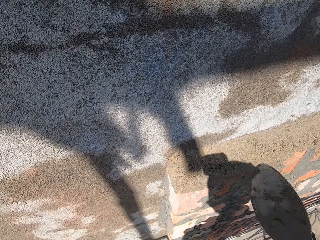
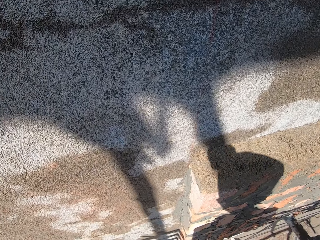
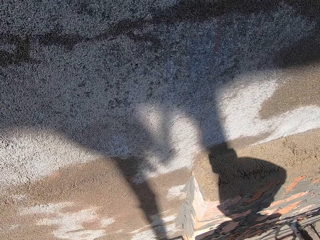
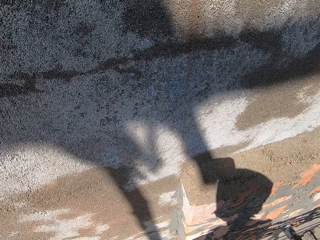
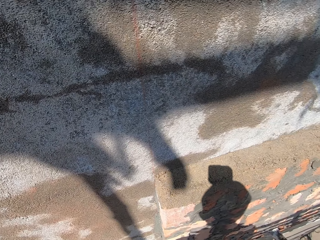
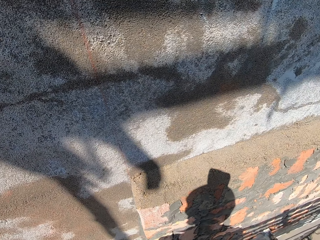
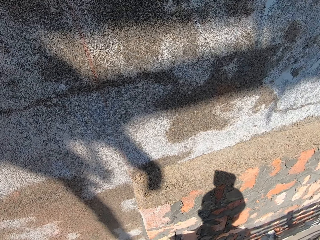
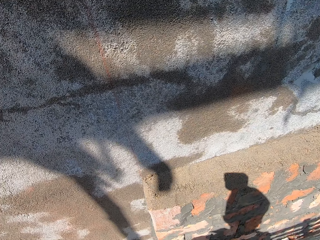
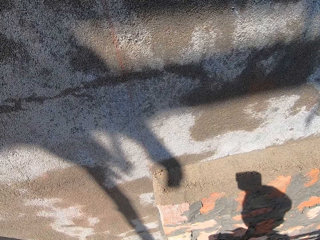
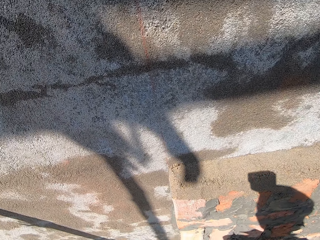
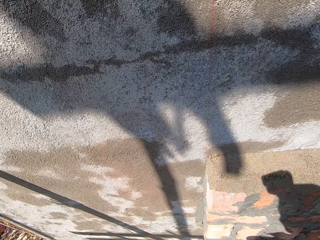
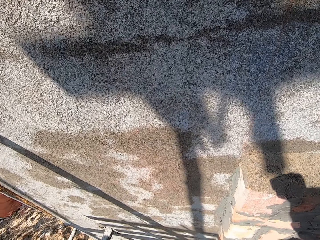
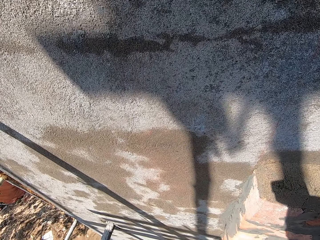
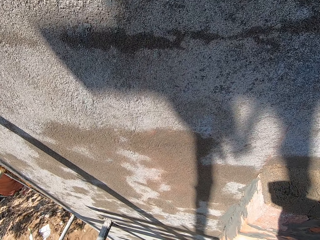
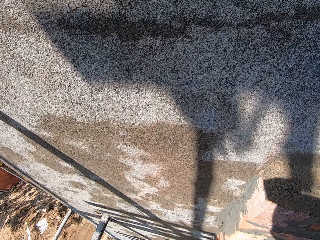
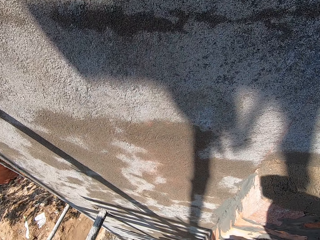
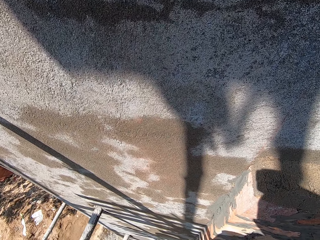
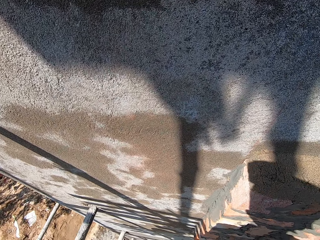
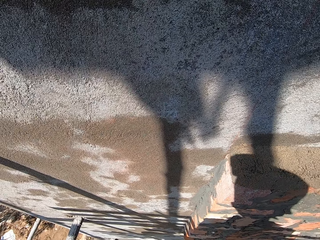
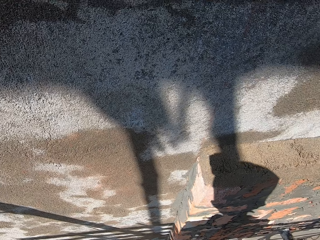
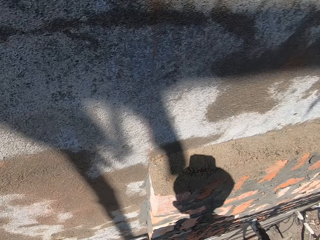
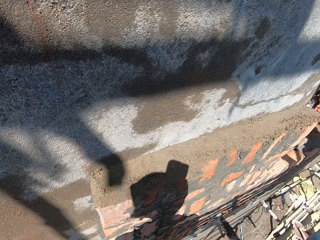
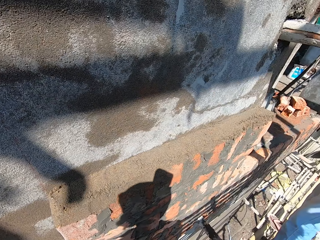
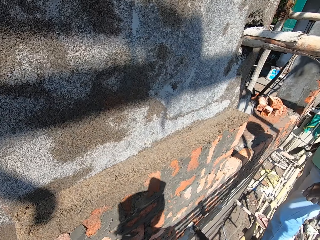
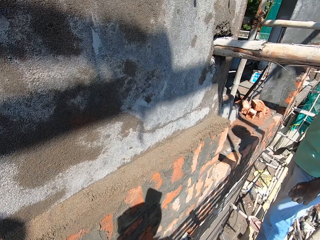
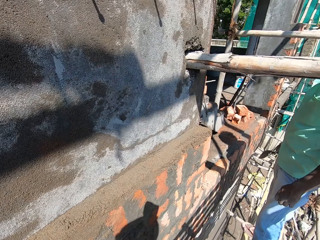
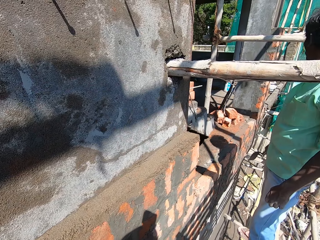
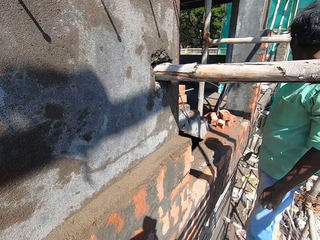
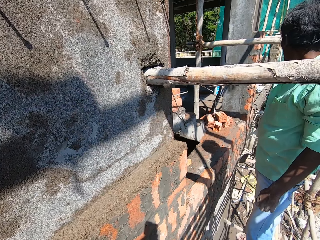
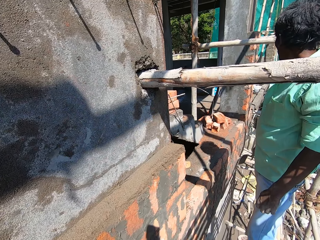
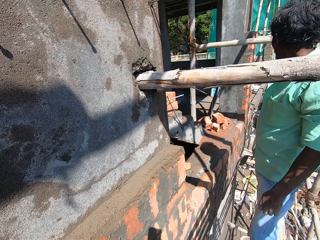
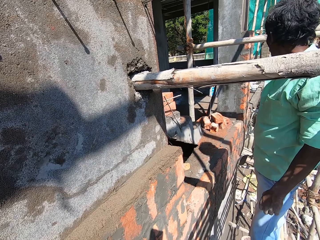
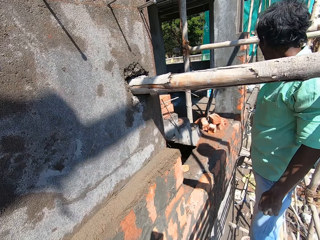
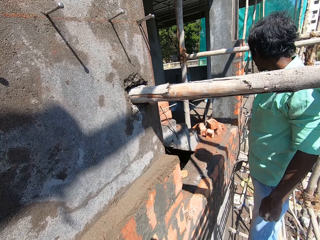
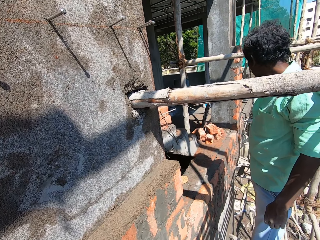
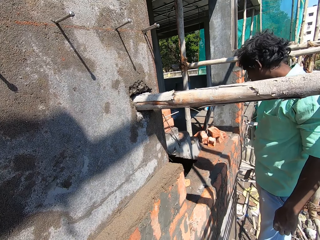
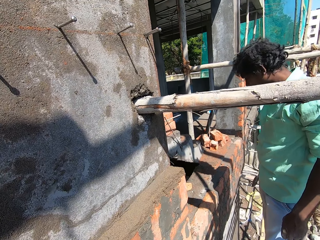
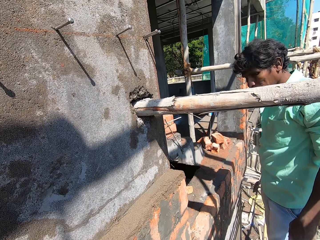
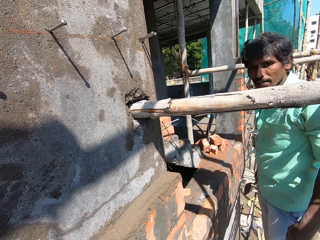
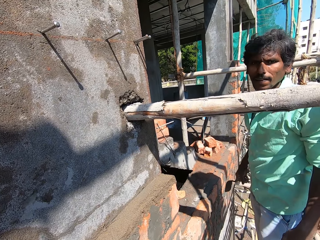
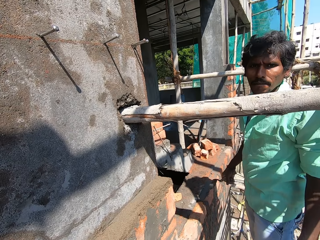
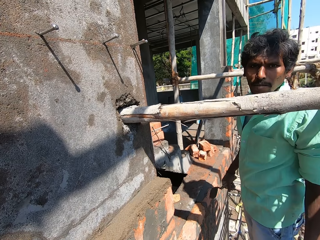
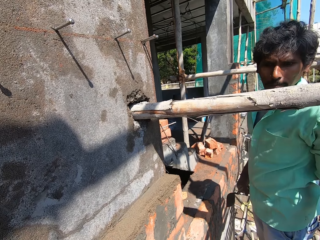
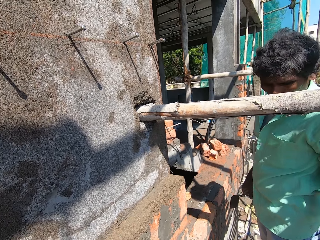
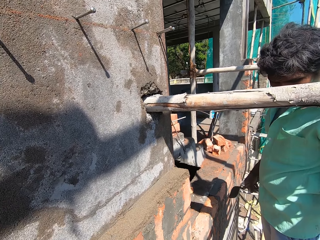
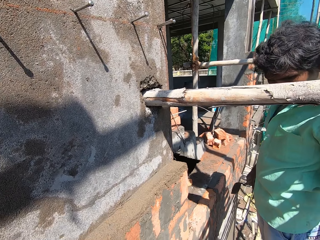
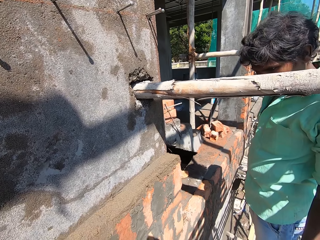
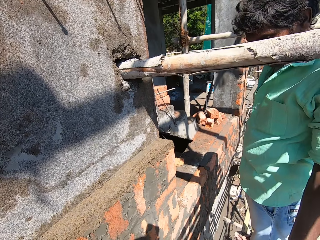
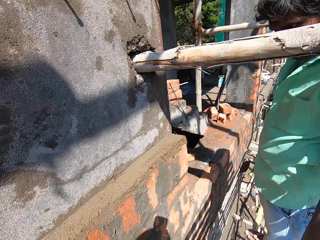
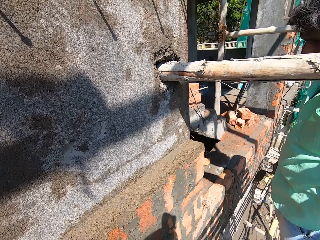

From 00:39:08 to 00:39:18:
The camera wearer removes the trowel from the bricks at the wall with his right hand. He looks around. He converses with a man. The man converses with the camera wearer.

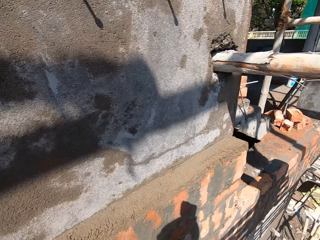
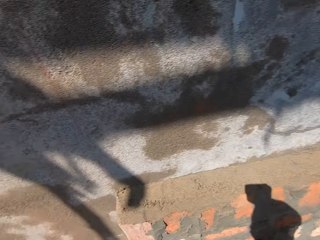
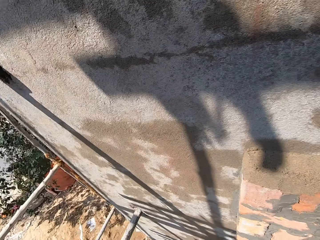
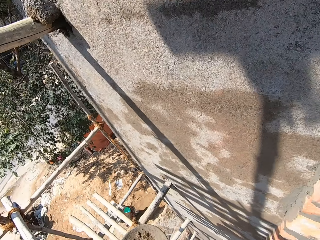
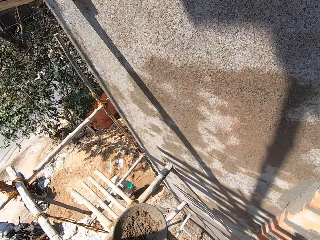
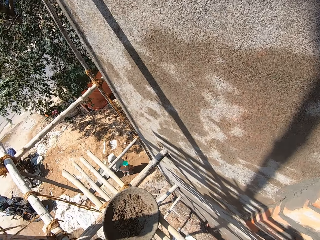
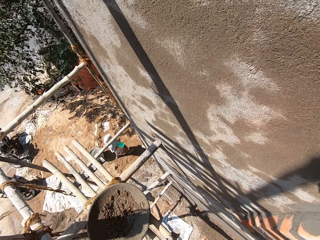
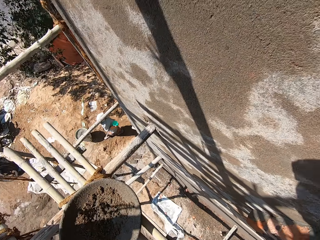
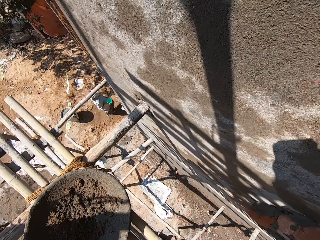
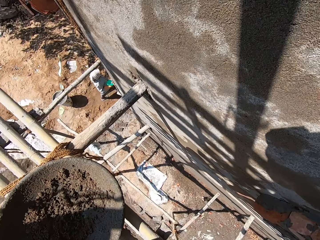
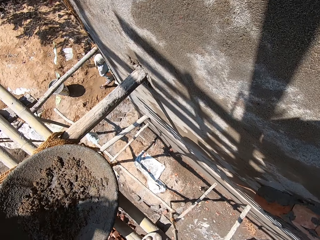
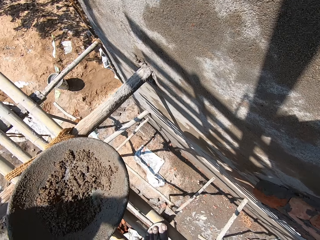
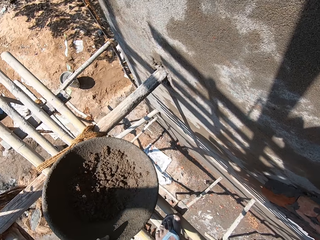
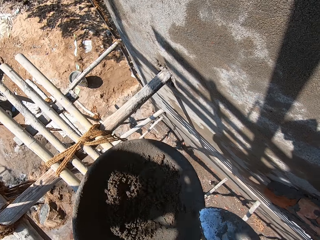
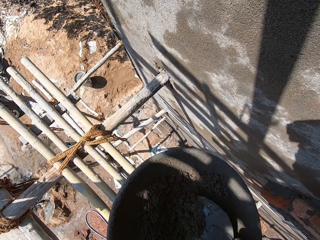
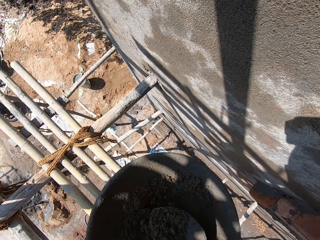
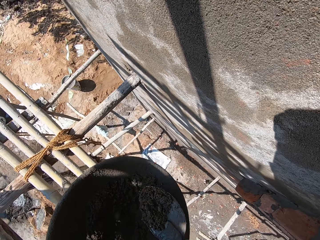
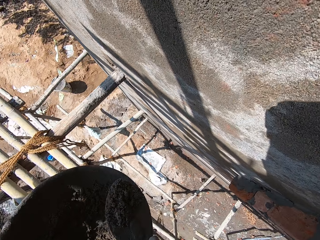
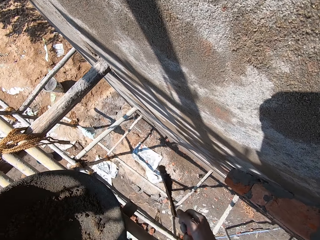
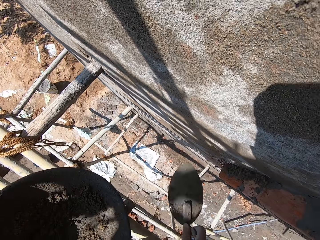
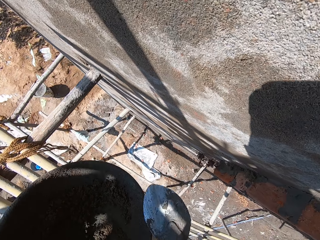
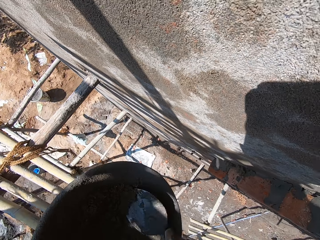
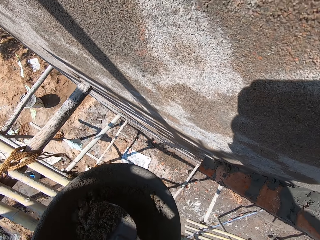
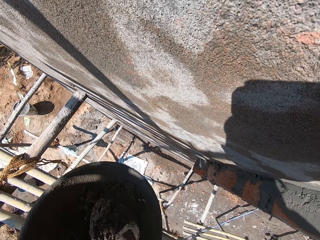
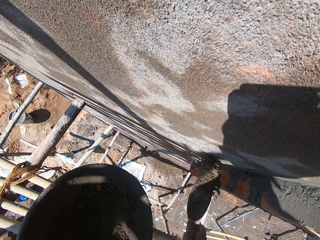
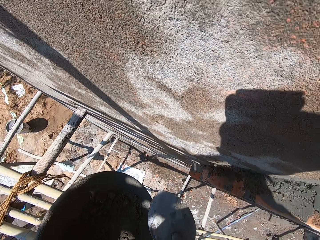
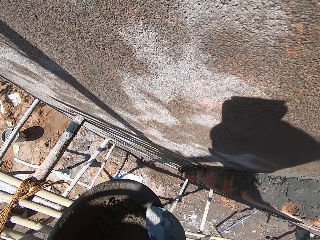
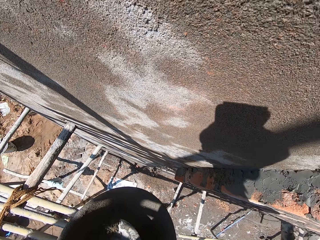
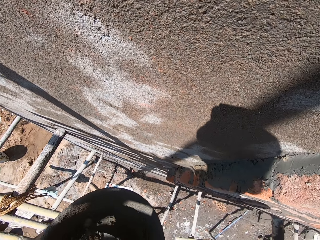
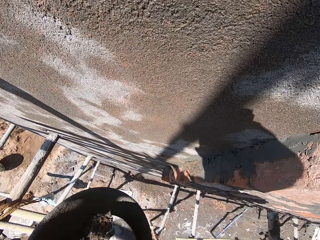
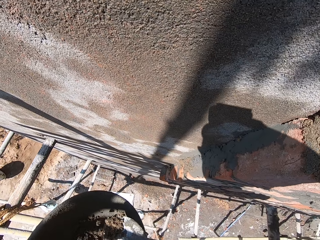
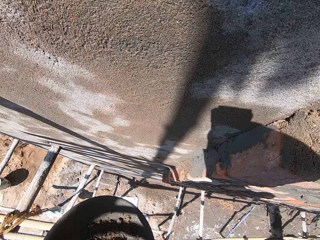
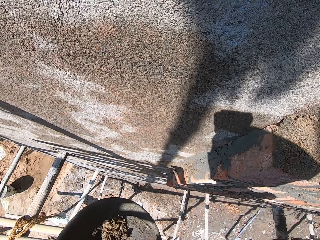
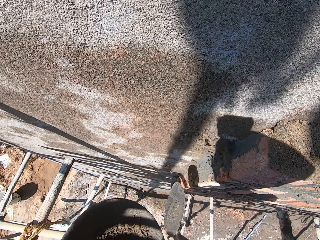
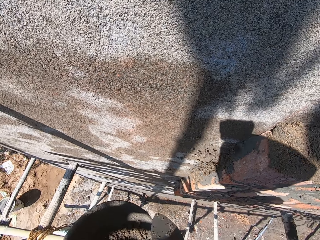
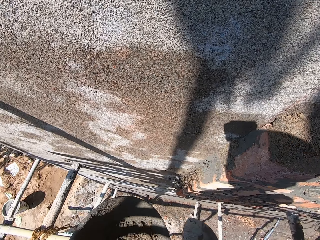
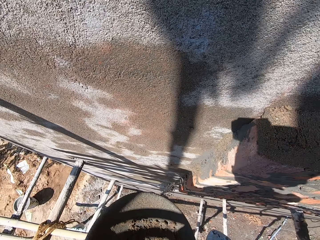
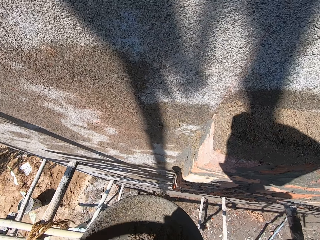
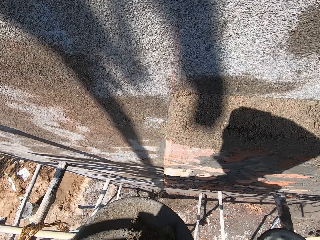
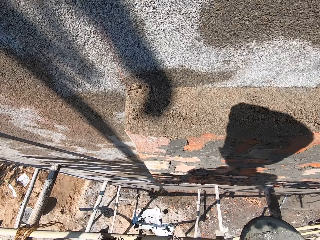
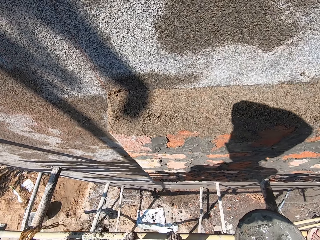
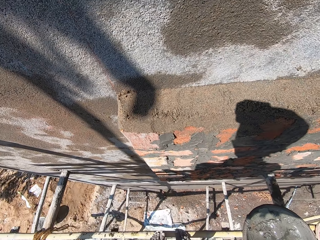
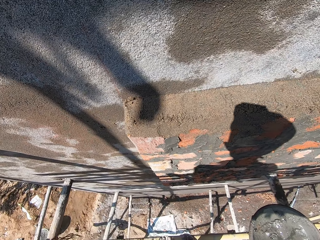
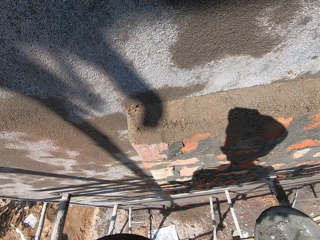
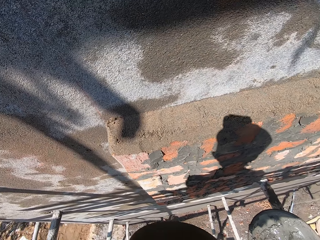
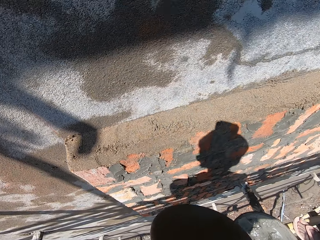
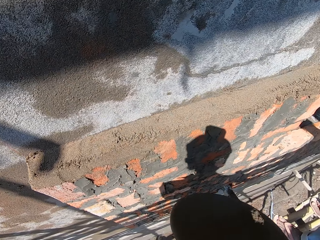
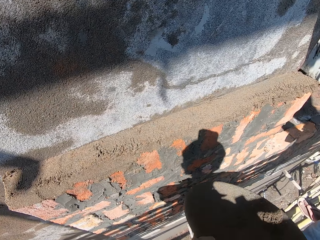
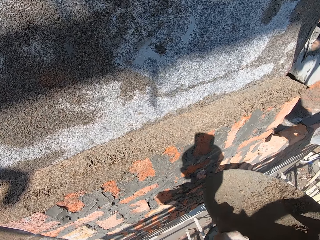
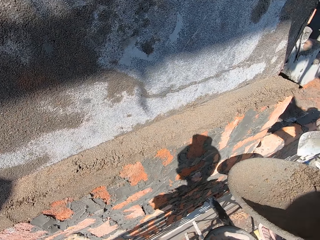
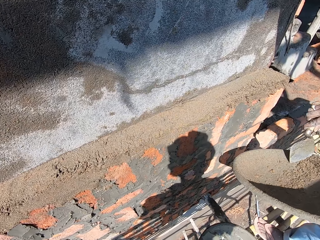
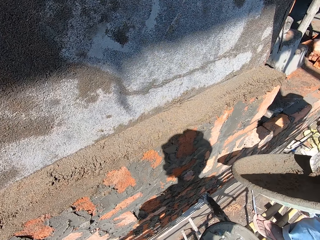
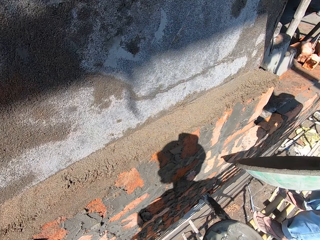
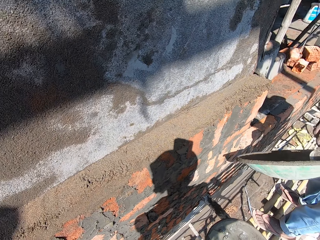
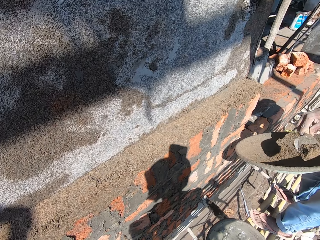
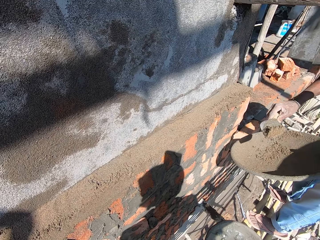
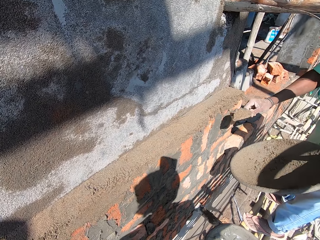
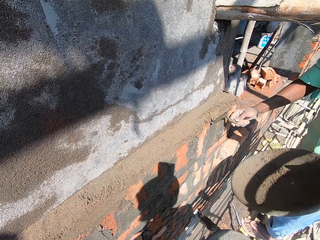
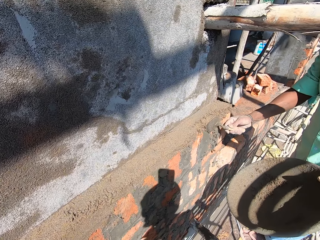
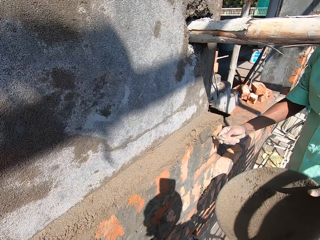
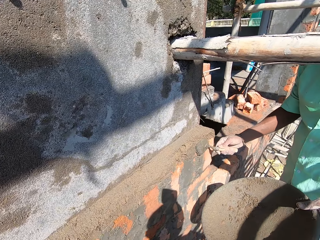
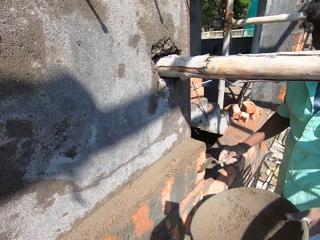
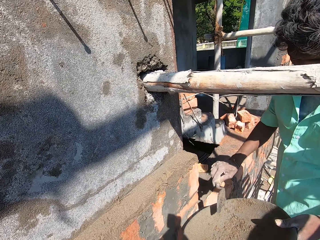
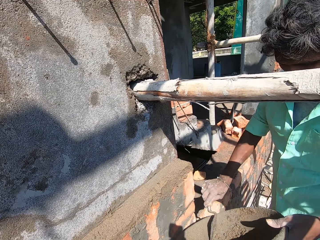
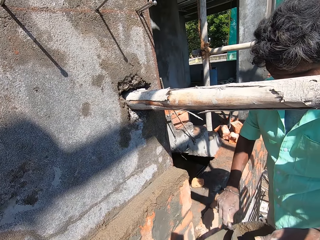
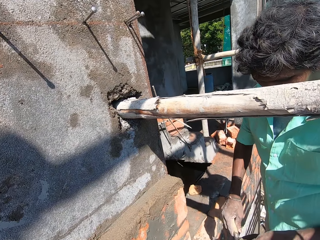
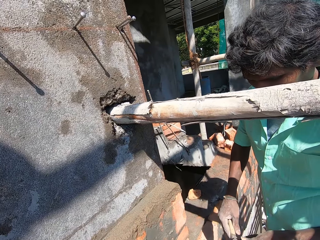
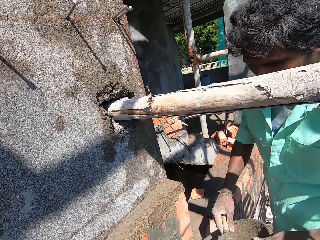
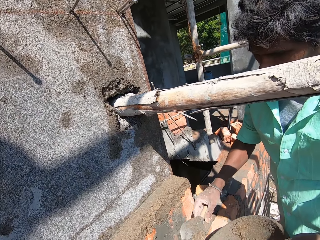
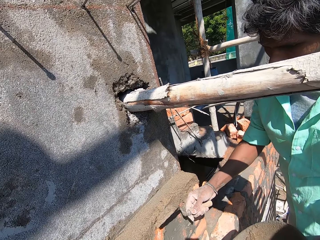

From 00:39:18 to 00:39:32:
The camera wearer dialogues with a man. He picks the pan or sand tray from the wooden platform with his left hand. He scoops some wet sand from the pan in his left hand with the trowel in his right hand. He holds the sand tray. He smears sand onto the bricks with the trowel and holds the sand tray. He throws the wet sand on the brick at the wall with the trowel in his right hand. He scoops some wet sand from the pan in his left hand with the trowel in his right hand. He holds the sand tray. He holds the sand tray again. He smears sand onto the bricks with the trowel. He throws the wet sand on the brick at the wall with the trowel in his right hand. He scoops some wet sand from the pan in his left hand with the trowel in his right hand. He holds the sand tray. He smears sand onto the bricks with the trowel and holds the sand tray. He throws the wet sand on the brick at the wall with the trowel in his right hand. He holds the sand tray. He stretches the pan at the man with his left hand. The man receives the pan from the camera wearer with his left hand. The man scrapes some wet sand from the pan in his left hand with the trowel in his right hand. The camera wearer dialogues with the man. The man plasters the bricks at the wall with the wet sand on the trowel in his right hand. The man scrapes some wet sand from the pan in his left hand with the trowel in his right hand.
